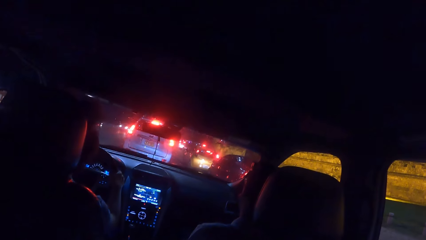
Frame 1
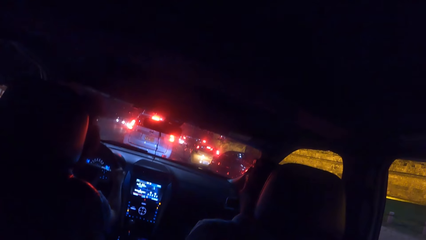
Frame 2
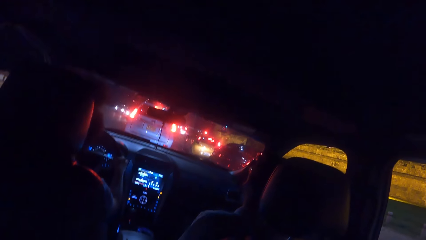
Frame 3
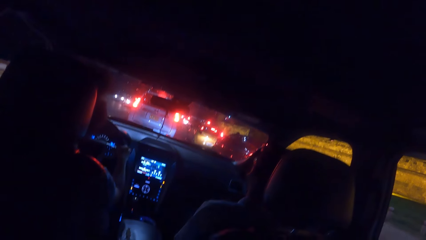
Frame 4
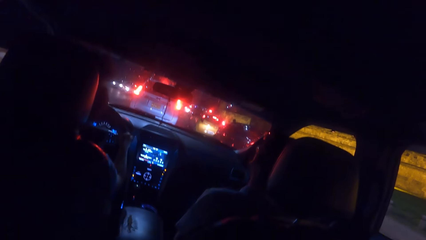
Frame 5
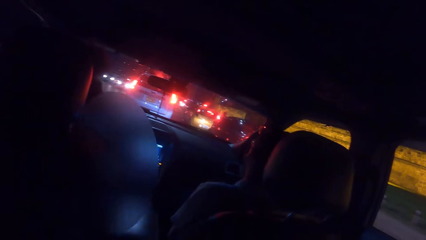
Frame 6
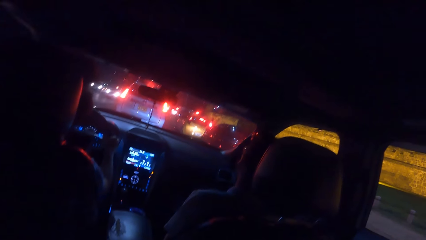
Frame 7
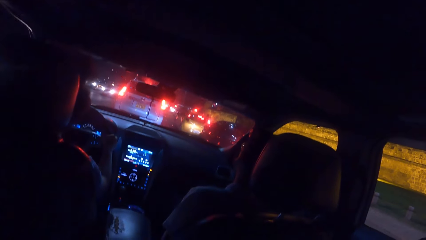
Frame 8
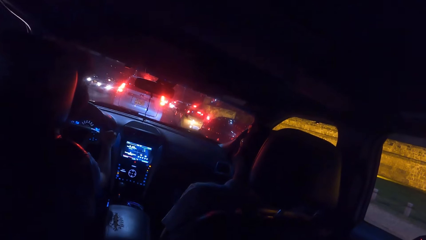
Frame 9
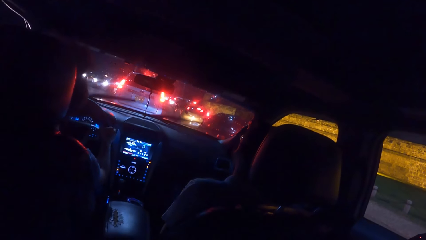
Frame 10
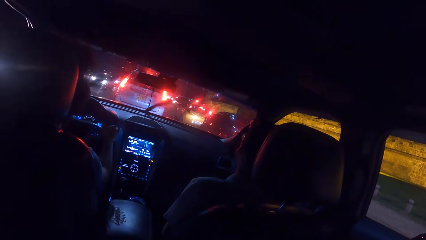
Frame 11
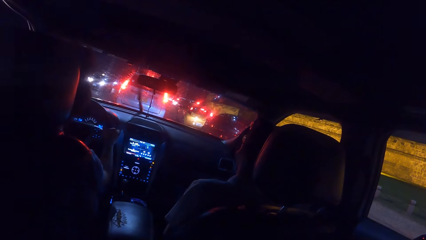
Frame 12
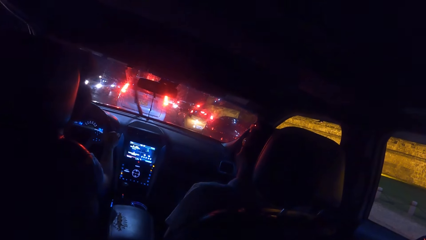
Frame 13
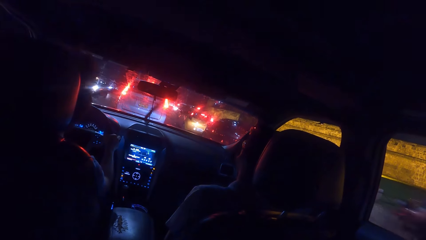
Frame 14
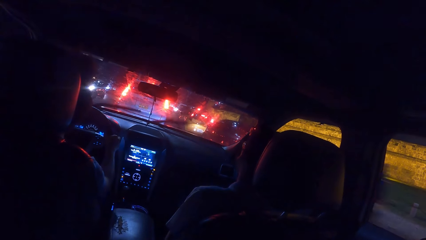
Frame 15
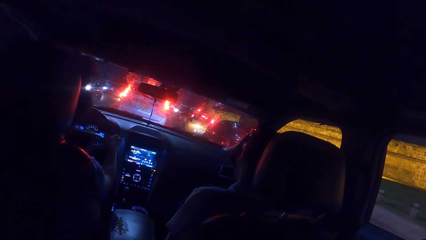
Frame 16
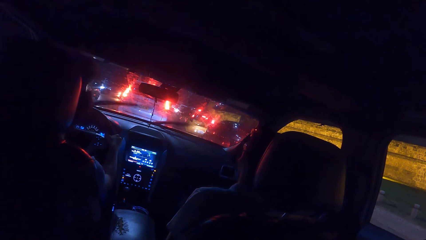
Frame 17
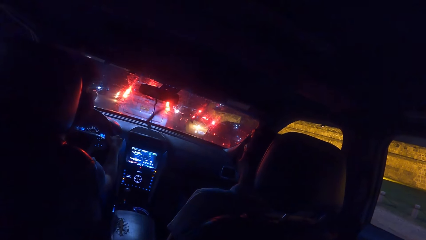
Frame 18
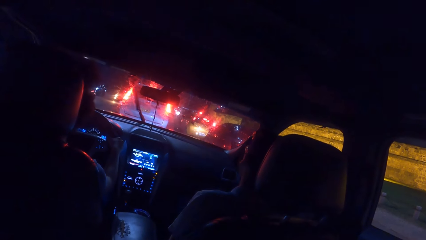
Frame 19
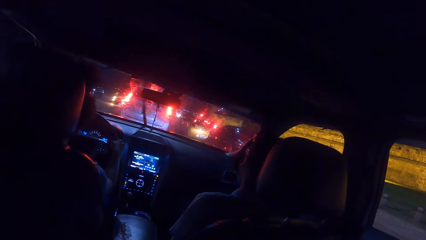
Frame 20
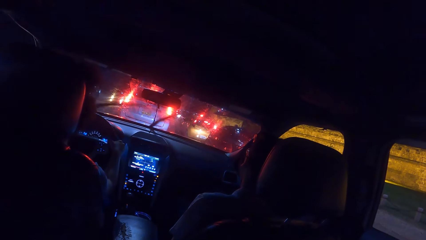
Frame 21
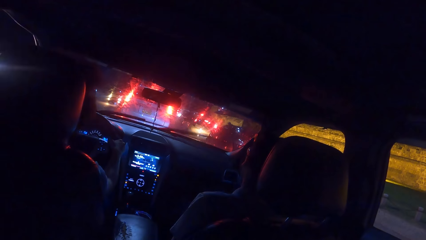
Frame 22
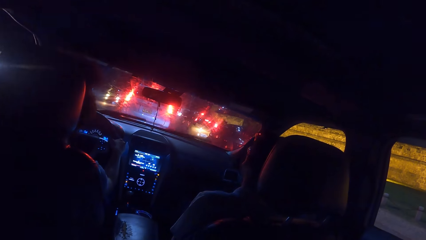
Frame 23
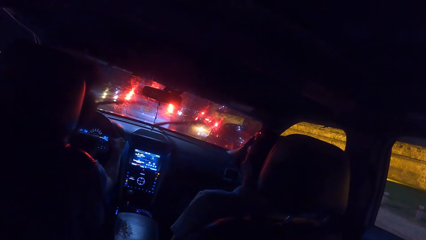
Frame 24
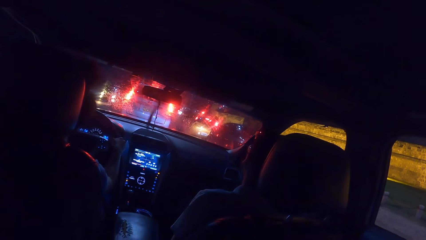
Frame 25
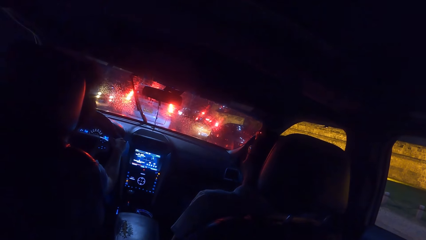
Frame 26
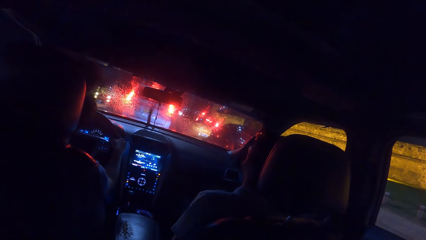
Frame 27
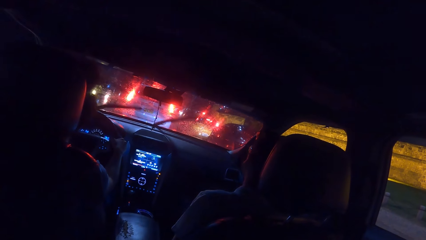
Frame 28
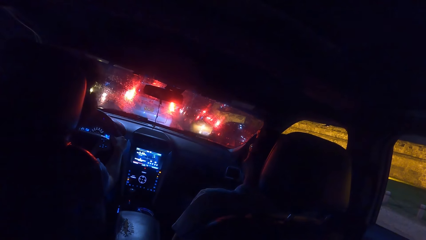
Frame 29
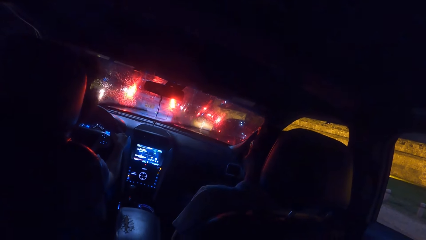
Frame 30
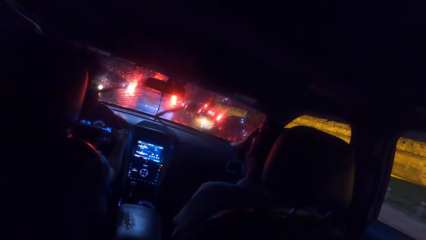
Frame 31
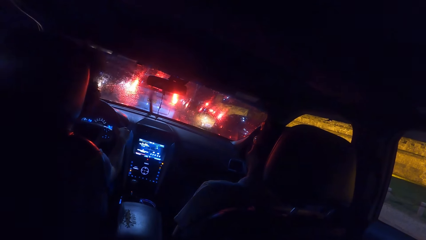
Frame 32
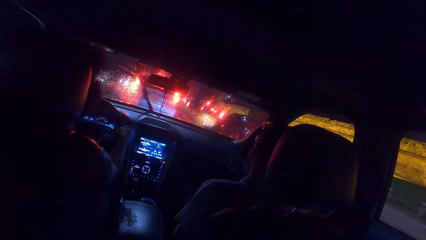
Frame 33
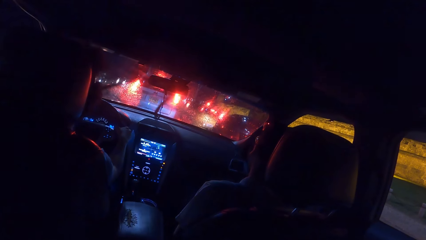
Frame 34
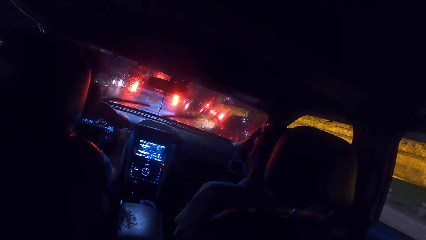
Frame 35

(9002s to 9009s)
A man stops the car.

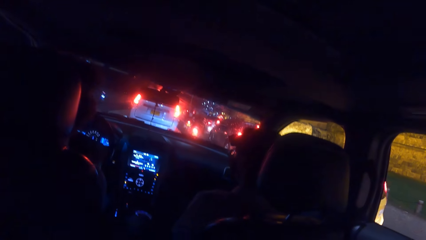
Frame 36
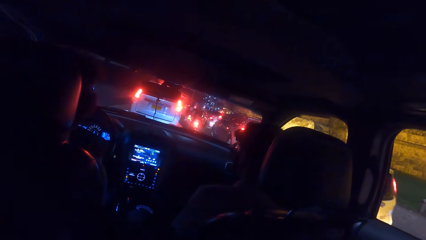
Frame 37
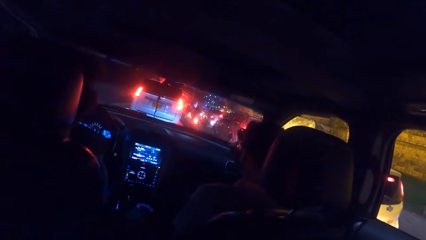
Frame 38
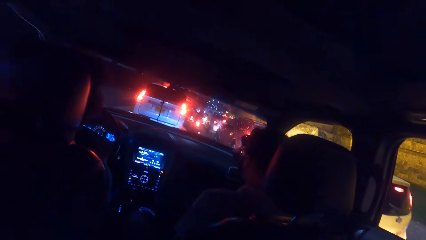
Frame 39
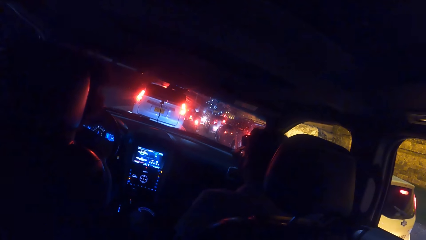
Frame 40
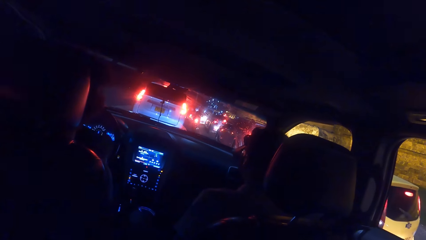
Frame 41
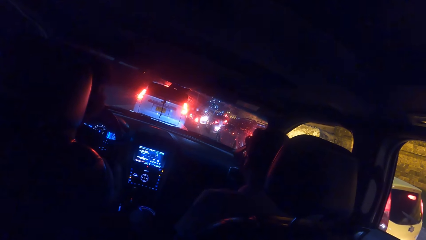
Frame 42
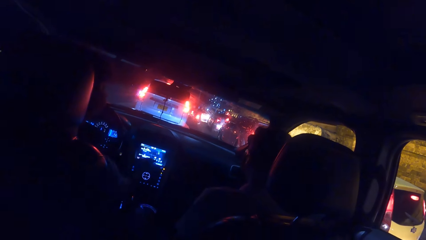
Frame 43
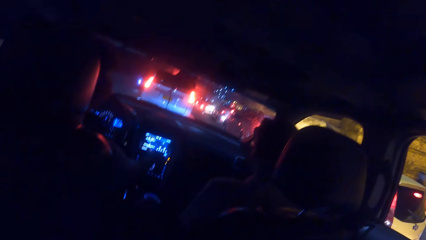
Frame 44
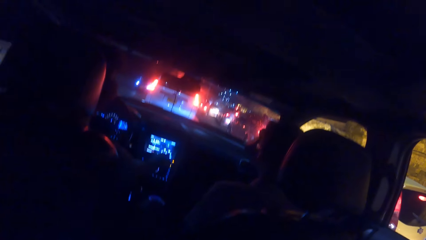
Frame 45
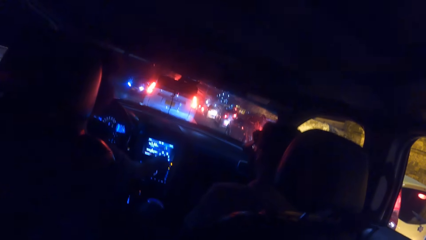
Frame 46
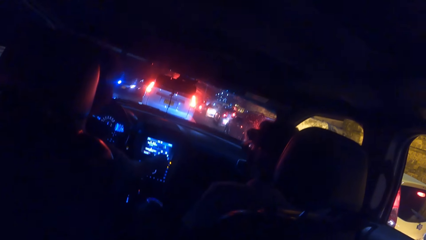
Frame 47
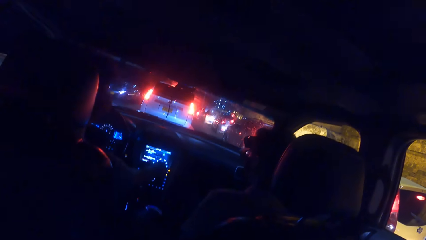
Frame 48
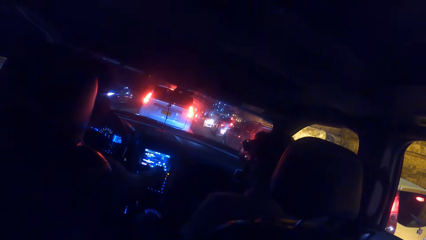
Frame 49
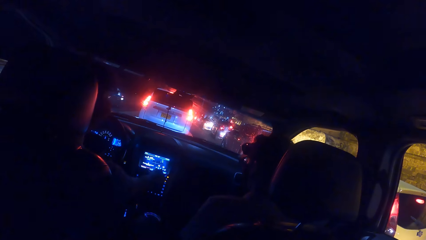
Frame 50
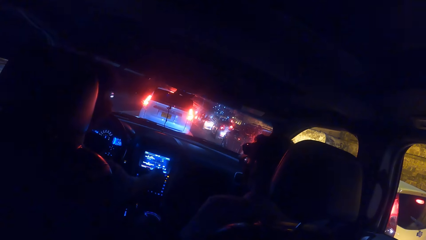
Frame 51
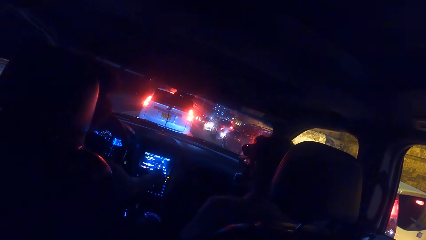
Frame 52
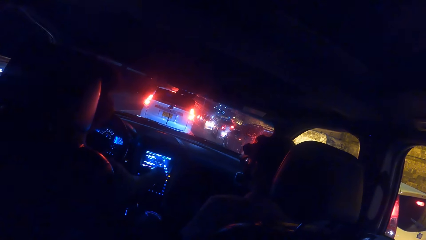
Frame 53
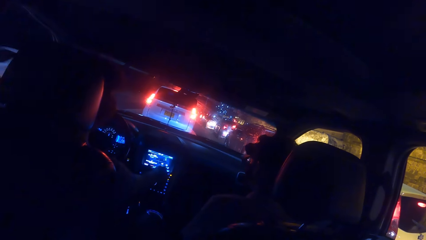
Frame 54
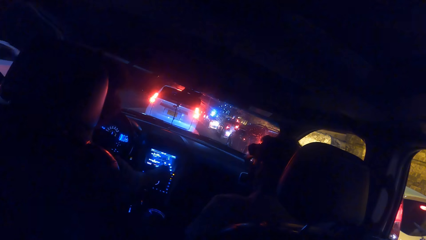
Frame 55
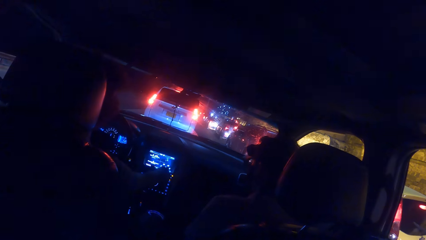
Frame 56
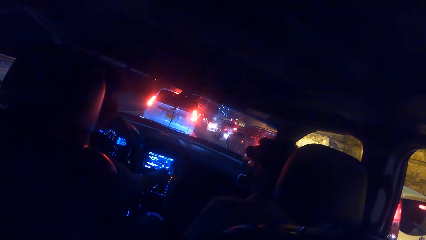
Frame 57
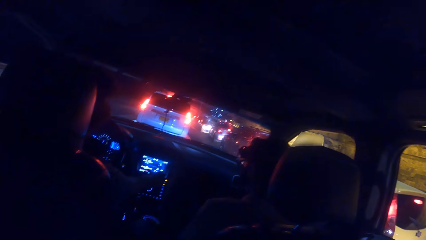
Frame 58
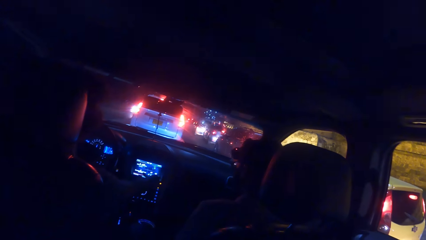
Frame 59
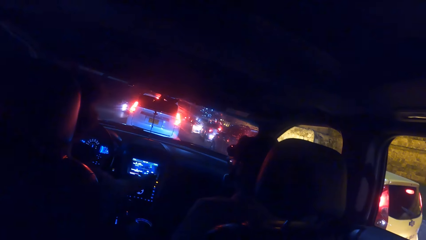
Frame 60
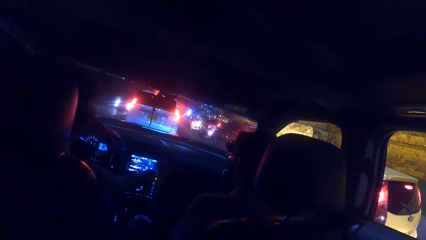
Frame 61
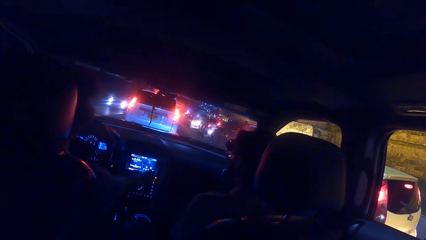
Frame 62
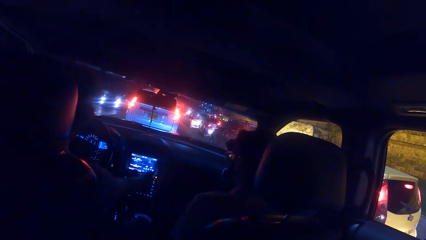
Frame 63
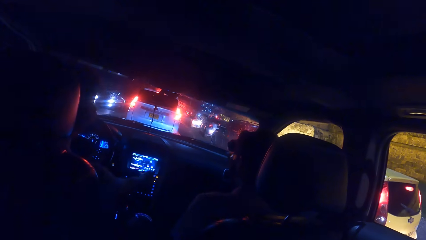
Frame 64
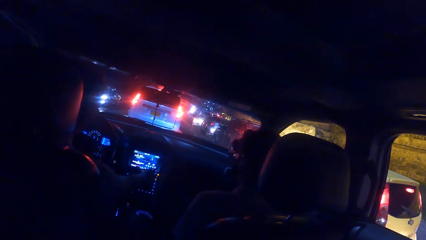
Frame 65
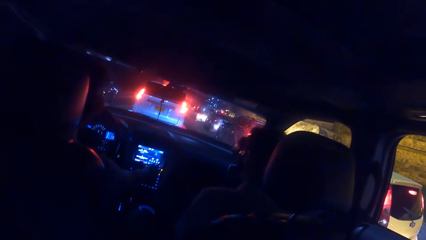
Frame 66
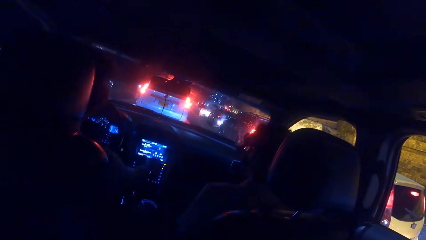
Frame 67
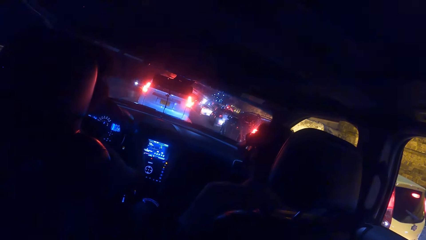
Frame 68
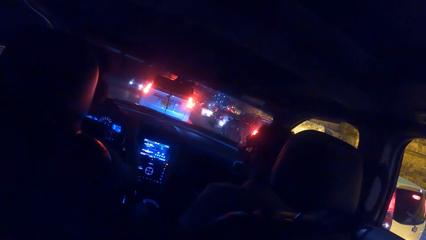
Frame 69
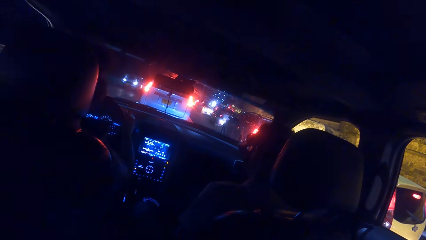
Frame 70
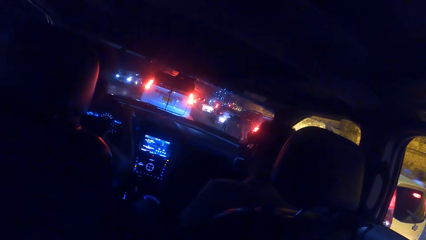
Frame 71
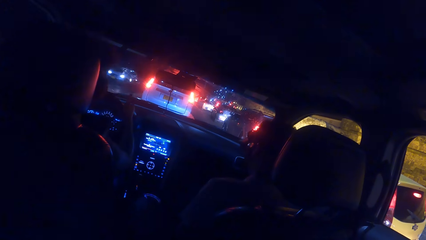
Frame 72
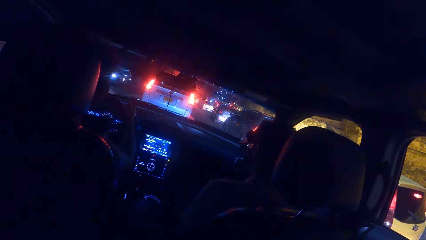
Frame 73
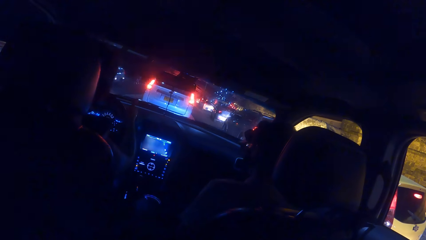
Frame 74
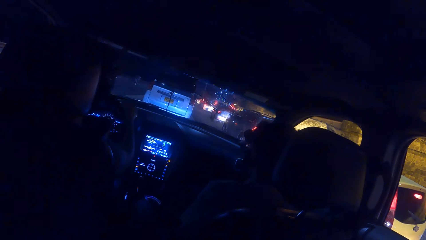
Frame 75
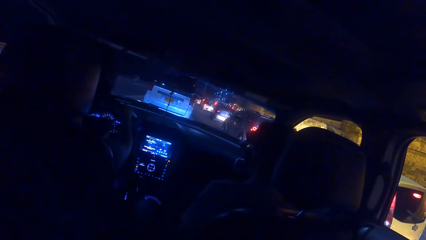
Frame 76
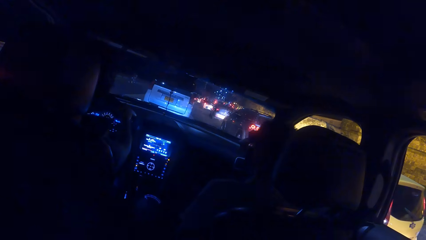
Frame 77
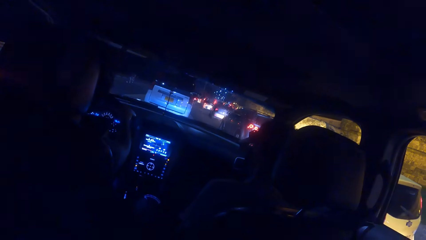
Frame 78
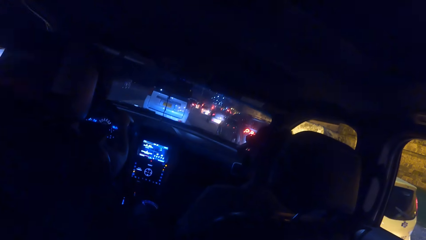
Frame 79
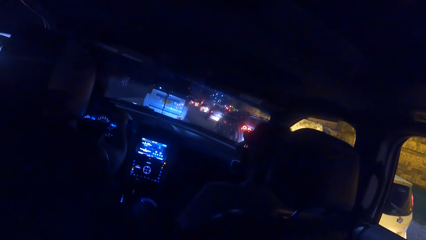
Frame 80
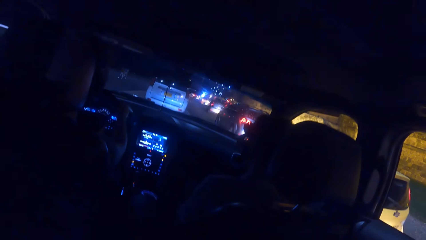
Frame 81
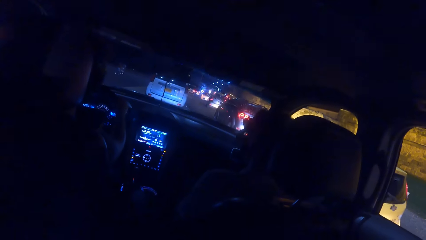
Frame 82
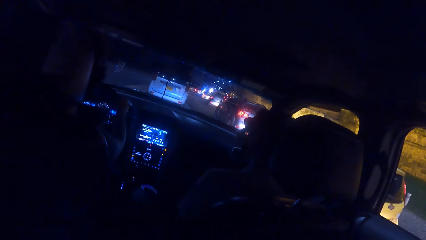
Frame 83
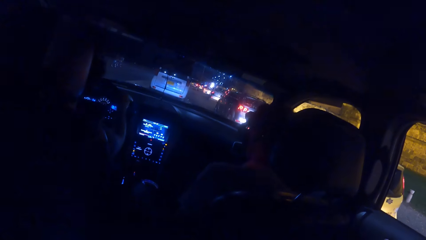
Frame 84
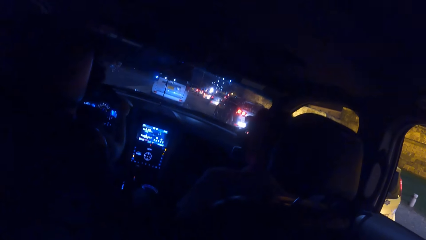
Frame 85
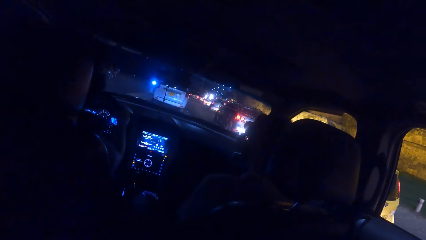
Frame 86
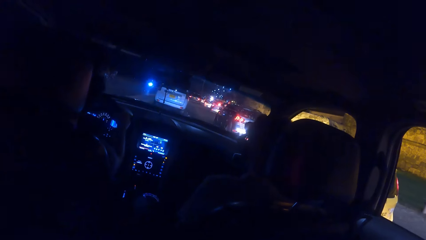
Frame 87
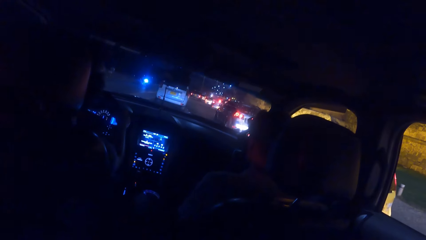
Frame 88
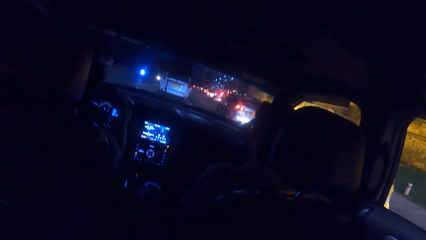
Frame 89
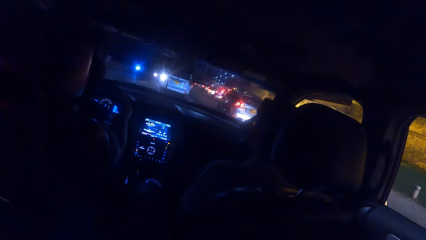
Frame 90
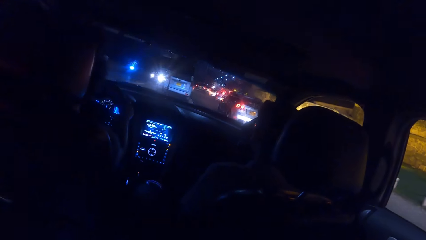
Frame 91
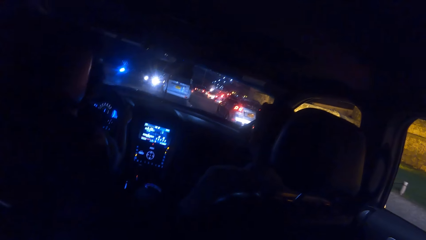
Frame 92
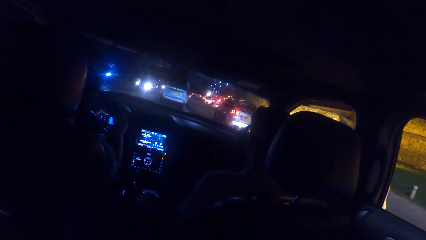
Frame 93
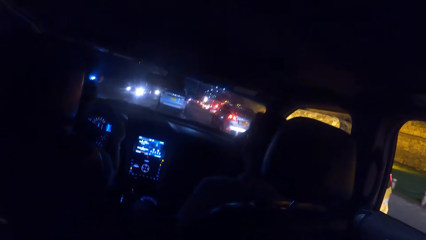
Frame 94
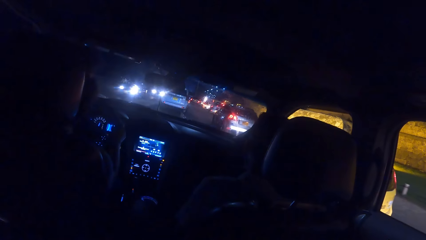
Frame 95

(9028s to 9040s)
The man operates a dashboard graphic user interface in the car with his right hand and drives the car with both hands.
